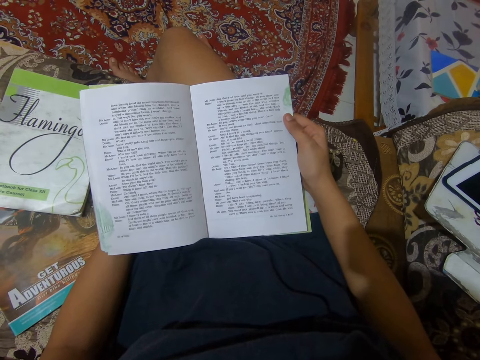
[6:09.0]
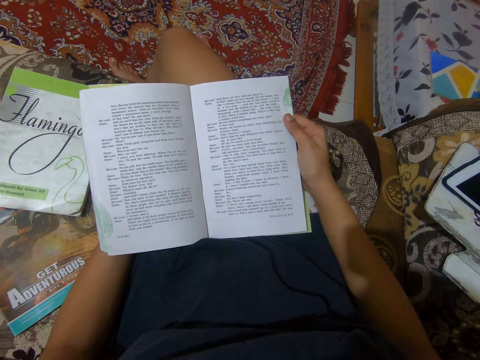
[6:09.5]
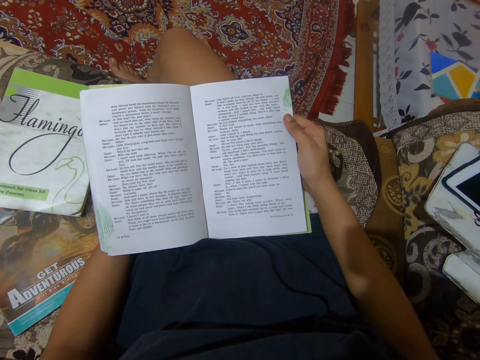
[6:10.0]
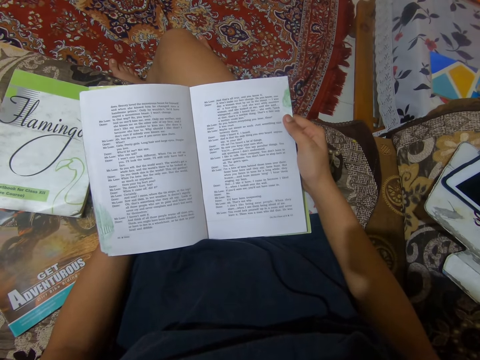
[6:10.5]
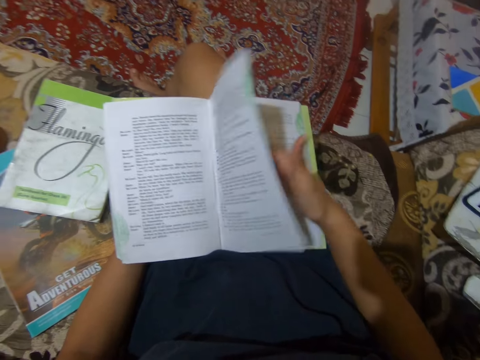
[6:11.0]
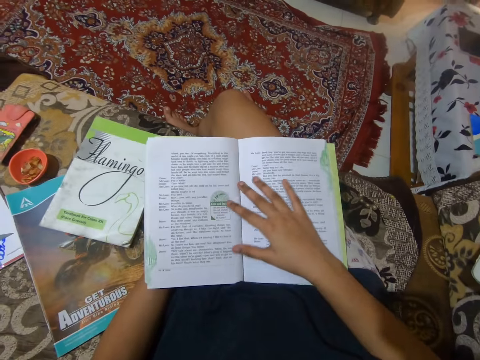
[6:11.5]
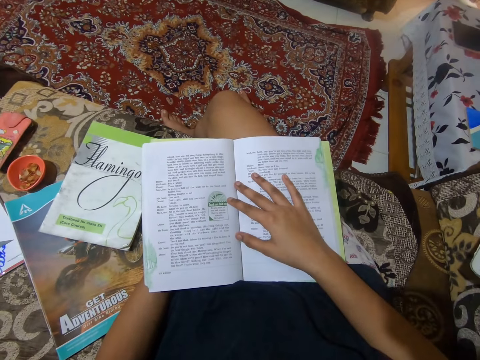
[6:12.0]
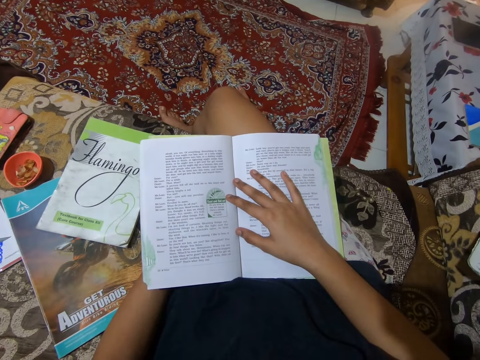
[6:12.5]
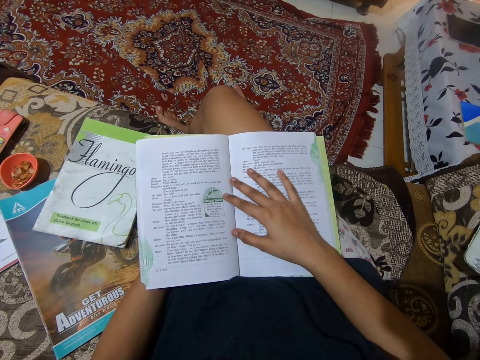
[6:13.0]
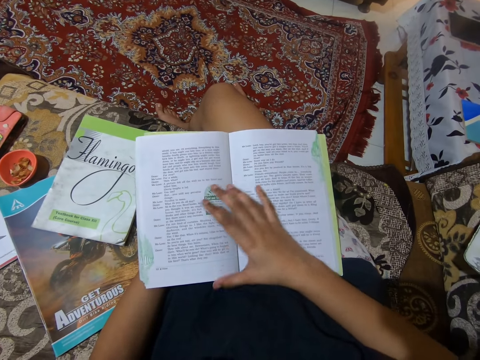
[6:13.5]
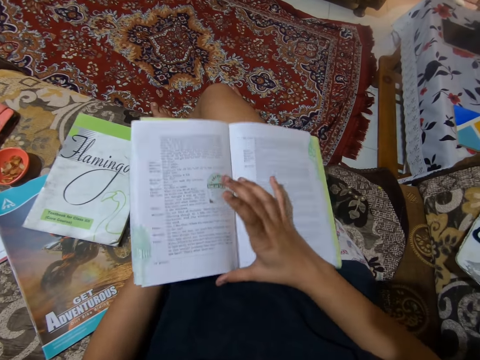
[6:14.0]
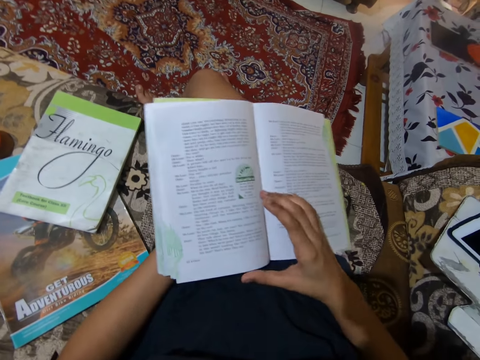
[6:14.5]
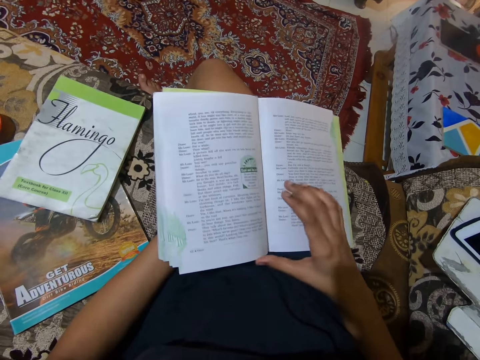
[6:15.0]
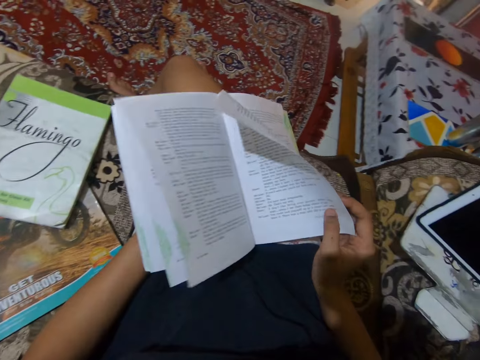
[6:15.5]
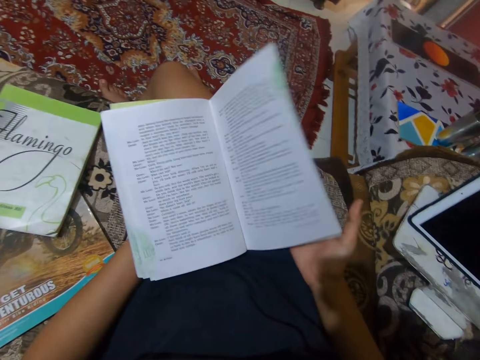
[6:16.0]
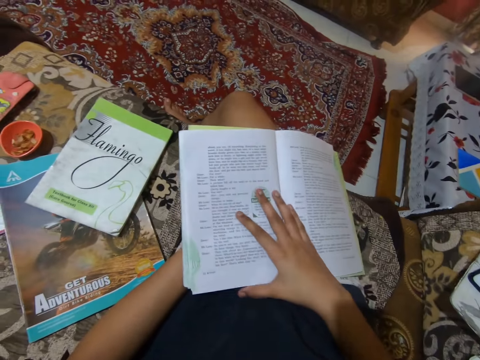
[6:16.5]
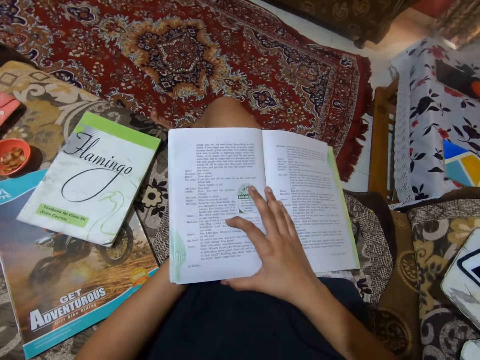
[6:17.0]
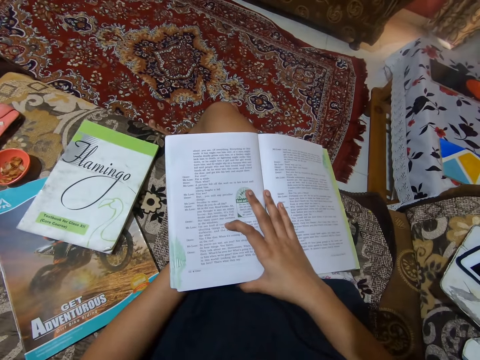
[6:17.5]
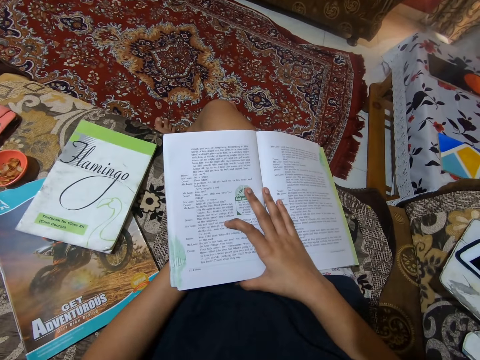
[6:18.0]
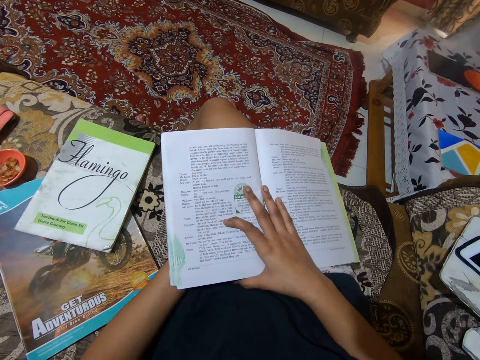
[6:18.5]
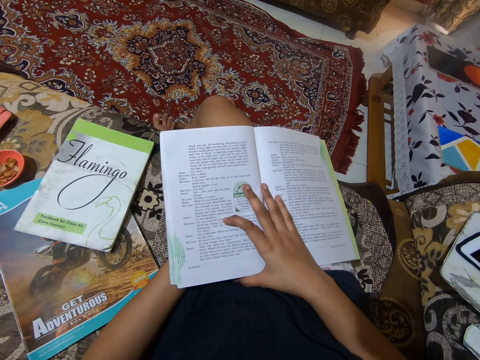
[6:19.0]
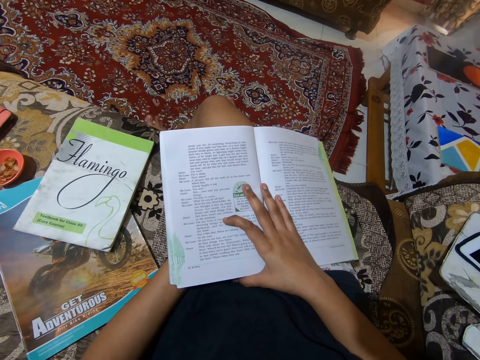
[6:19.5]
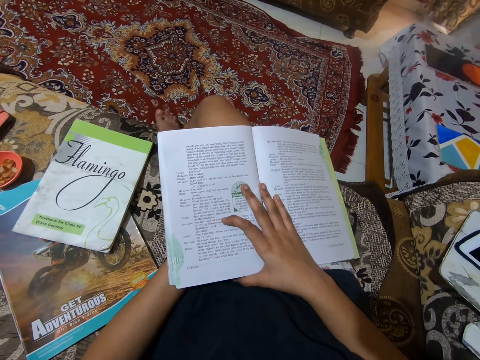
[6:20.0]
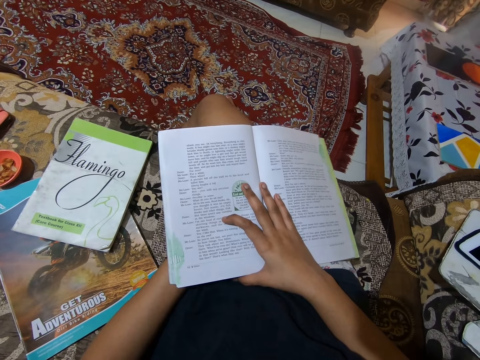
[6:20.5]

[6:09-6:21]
The camera wearer turns the book to the next page. She reads from the book on her lap. She lifts up the book and adjusts the book on her lap. She turns the pages of the book. She stares at the book. She turns a page of the book. She reads from the book on her lap. She shakes her feet.

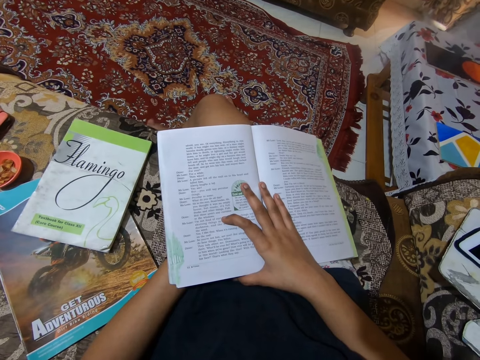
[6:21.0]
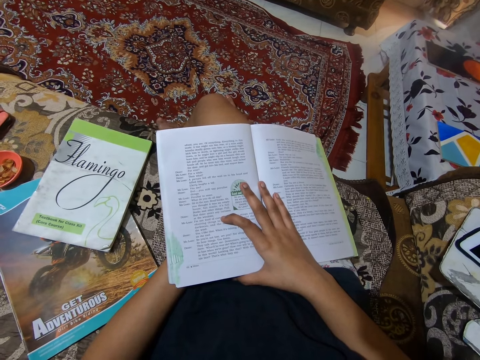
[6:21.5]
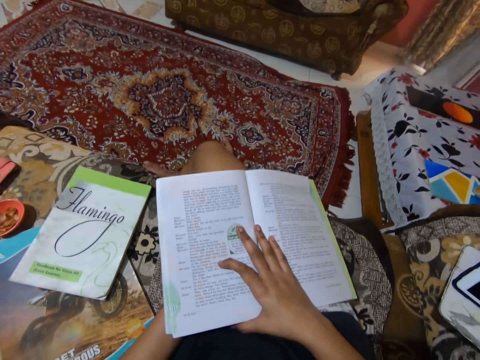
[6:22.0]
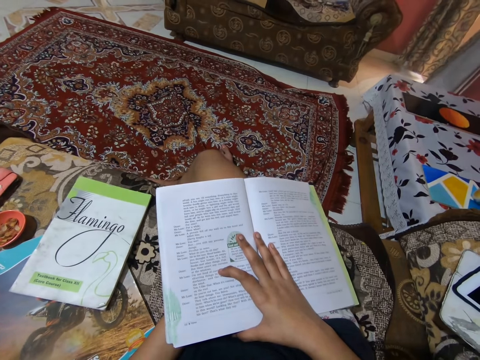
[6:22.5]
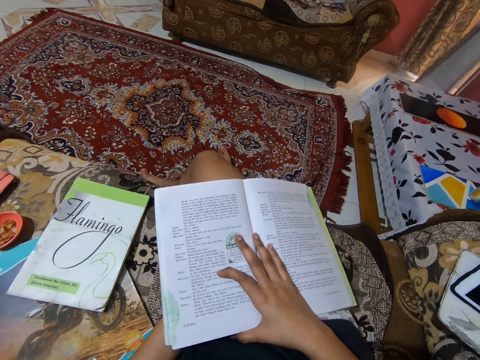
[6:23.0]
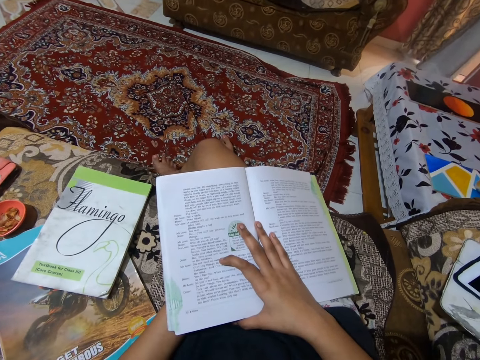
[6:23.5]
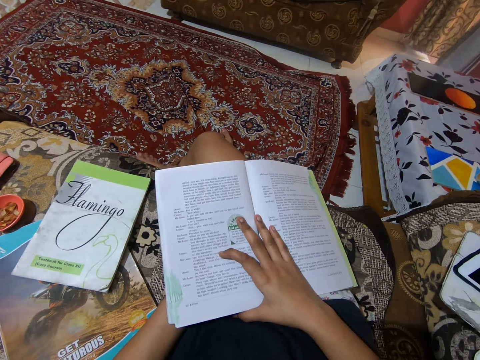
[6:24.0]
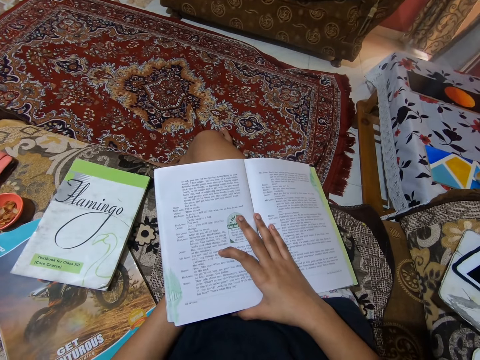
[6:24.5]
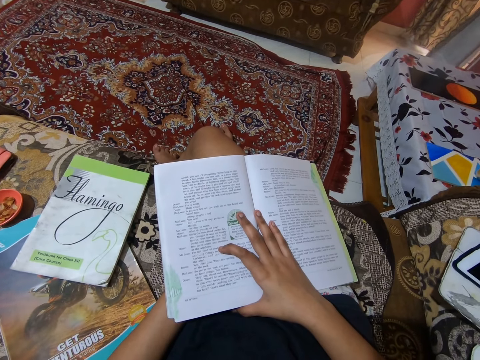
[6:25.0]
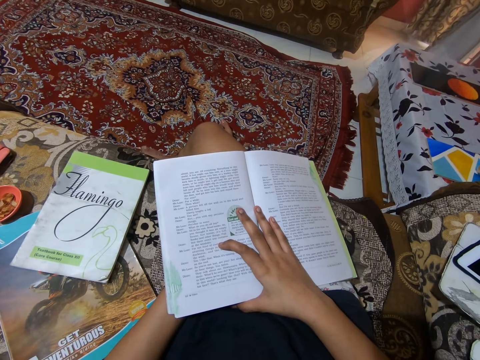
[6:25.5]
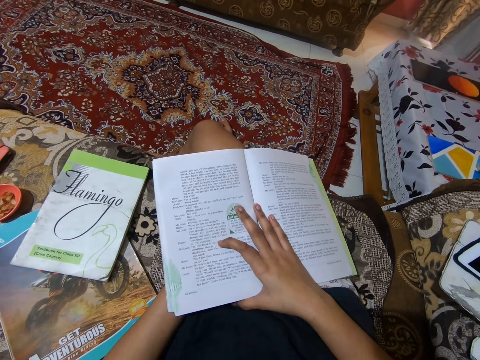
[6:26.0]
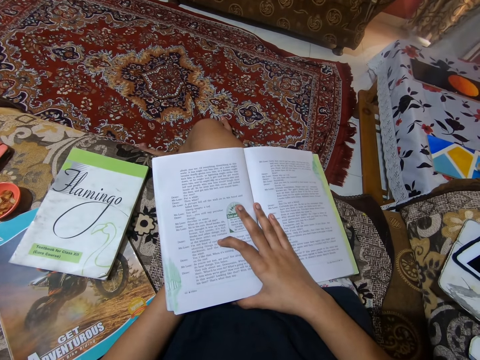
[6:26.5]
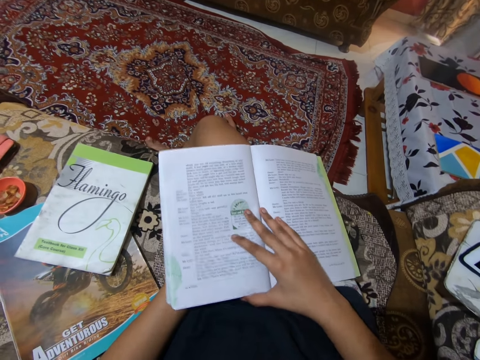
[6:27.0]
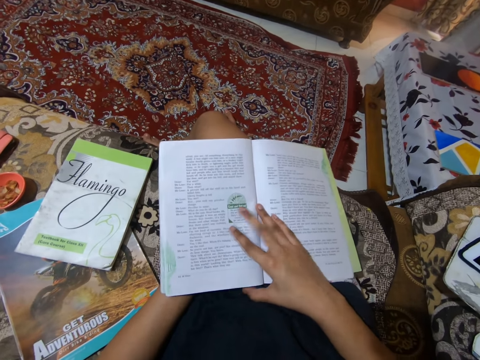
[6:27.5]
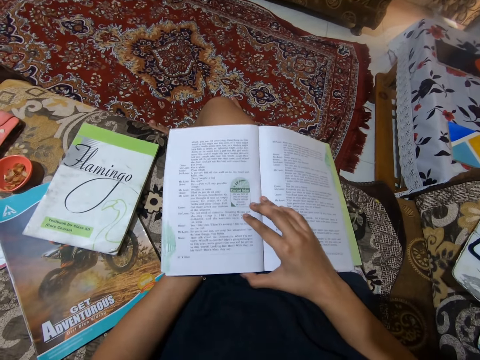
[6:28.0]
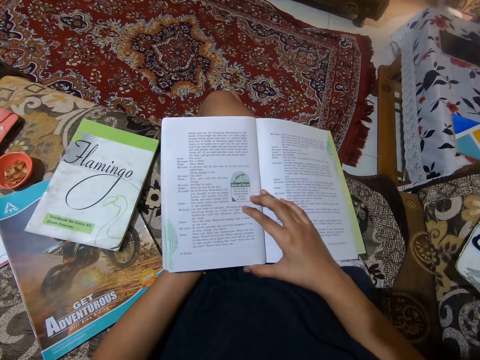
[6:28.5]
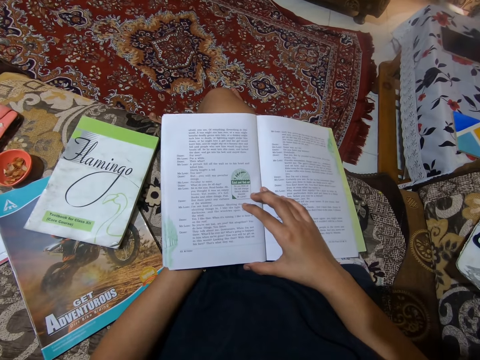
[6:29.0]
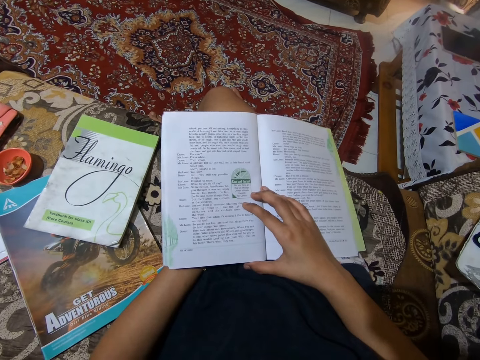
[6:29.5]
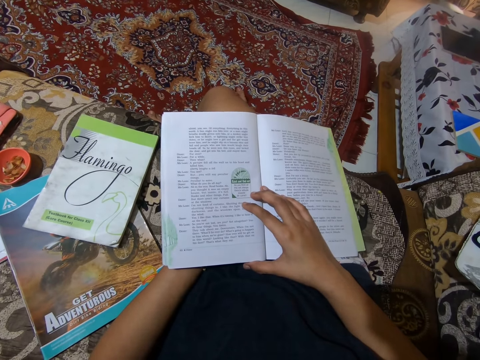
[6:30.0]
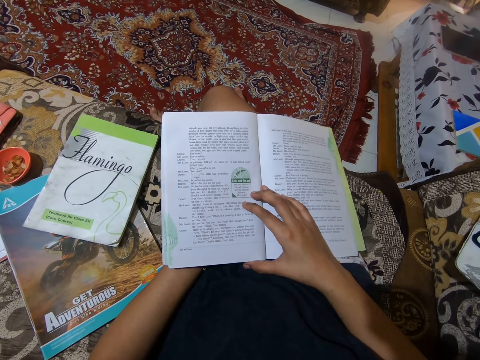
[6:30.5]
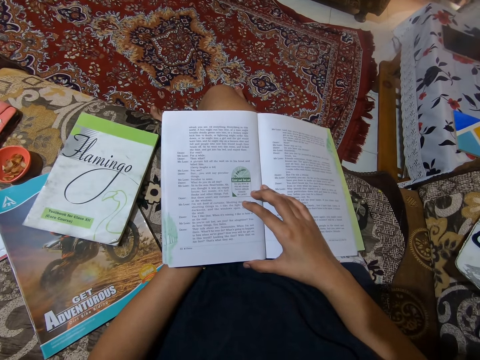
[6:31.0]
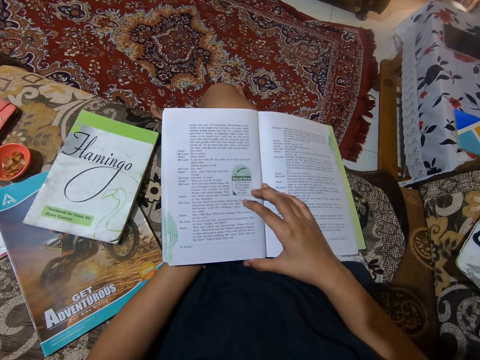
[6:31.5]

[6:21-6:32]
The camera wearer talks to a man. They stare at the book.

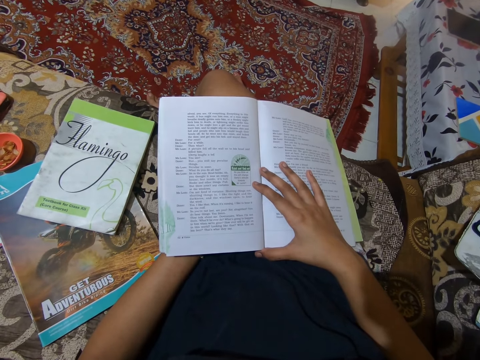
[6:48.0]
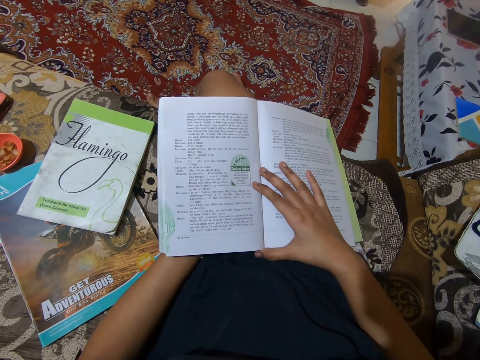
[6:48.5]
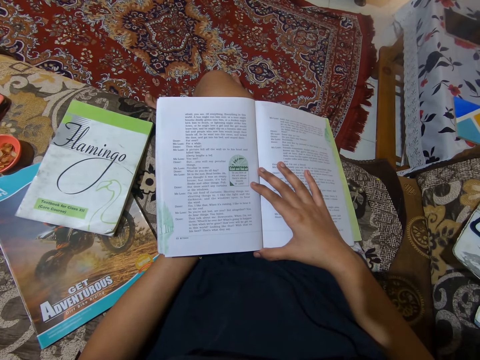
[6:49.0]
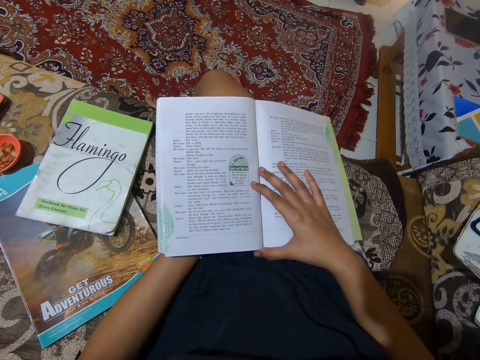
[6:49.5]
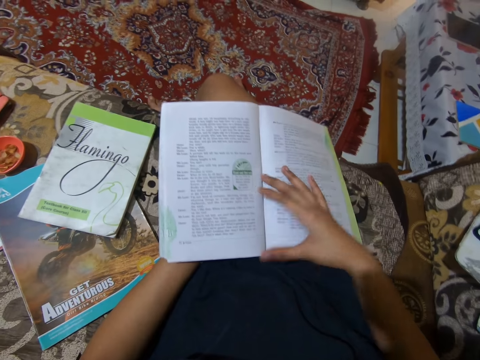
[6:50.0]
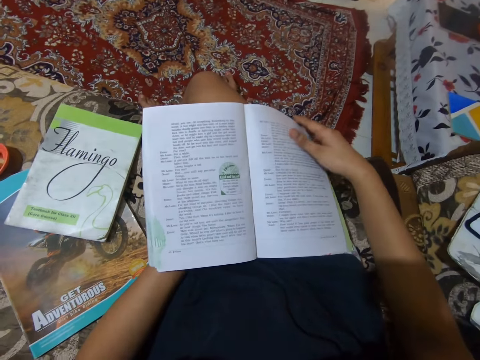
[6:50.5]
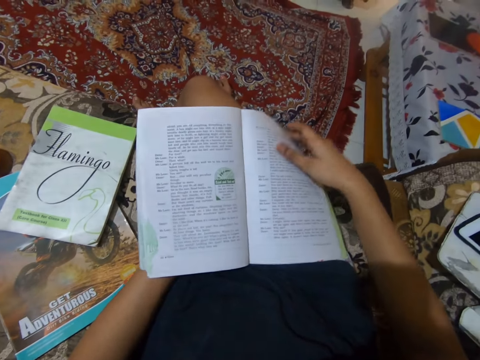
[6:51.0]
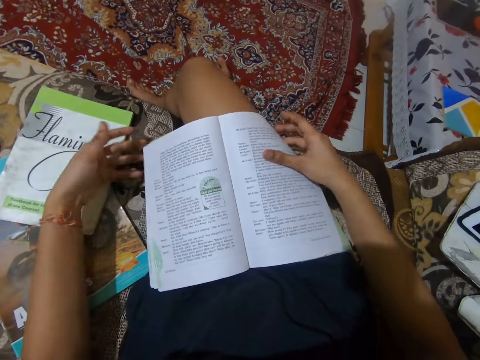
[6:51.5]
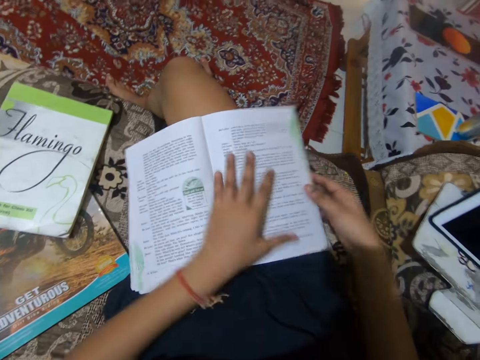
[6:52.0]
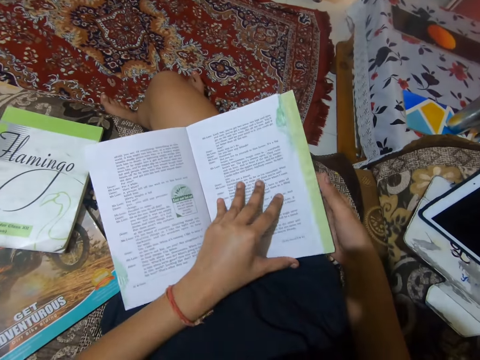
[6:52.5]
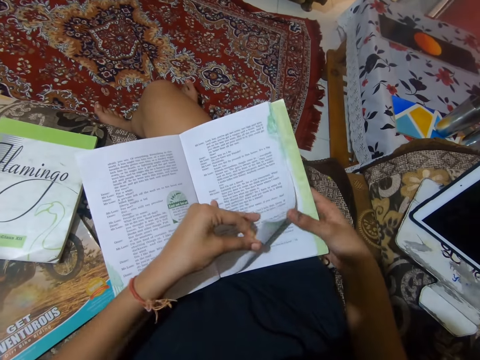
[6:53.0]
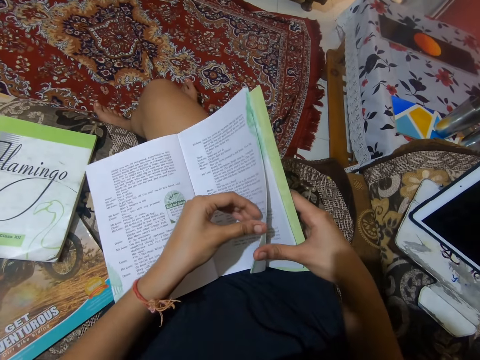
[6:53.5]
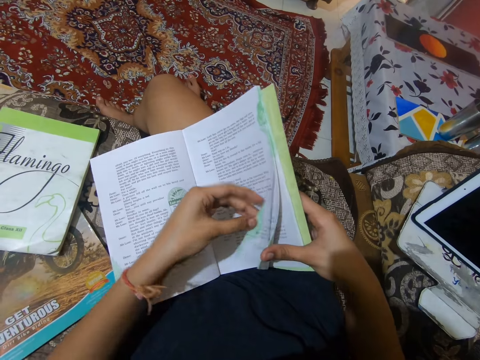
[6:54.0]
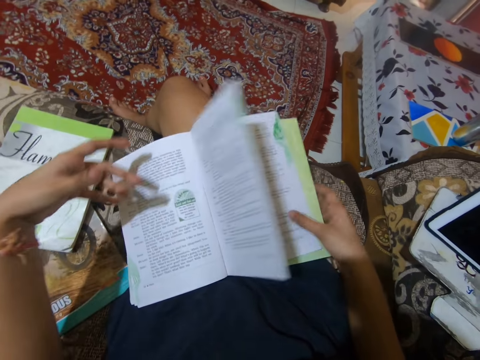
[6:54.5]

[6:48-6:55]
The camera wearer moves her hand forward. She turns the pages of the book. She places the book on her hips. She moves her left hand forward, lifts up a page of the book and places her hand on the book. She stares at the book. She lifts up a part of the page. She separates the pages with her fingers. She turns the pages of the book.
